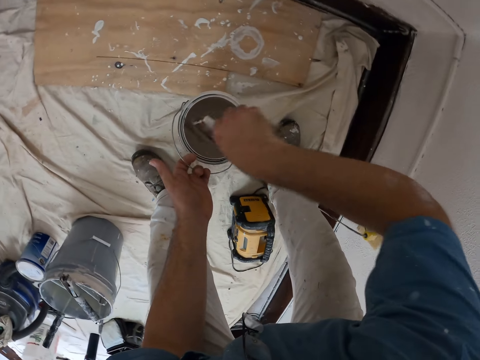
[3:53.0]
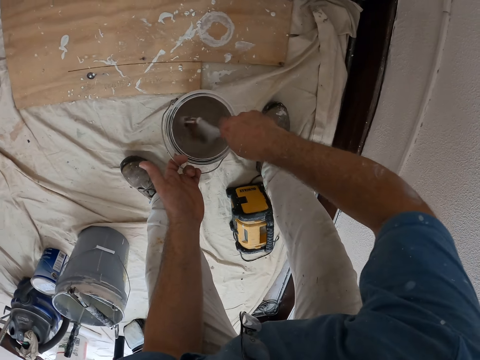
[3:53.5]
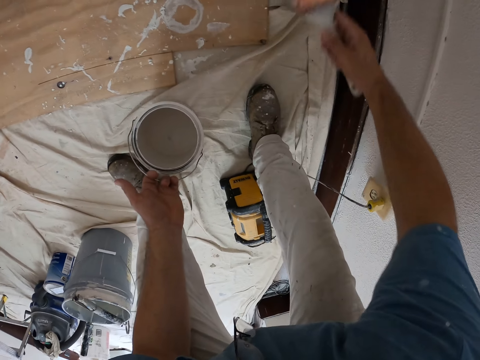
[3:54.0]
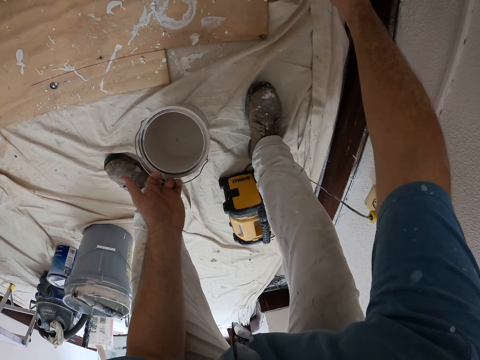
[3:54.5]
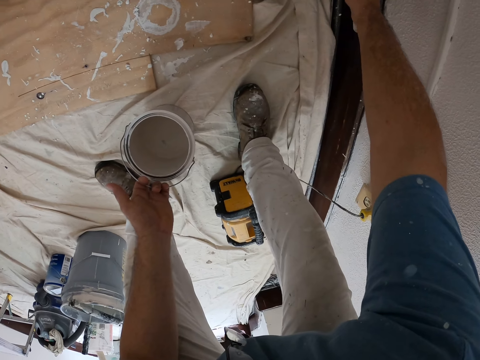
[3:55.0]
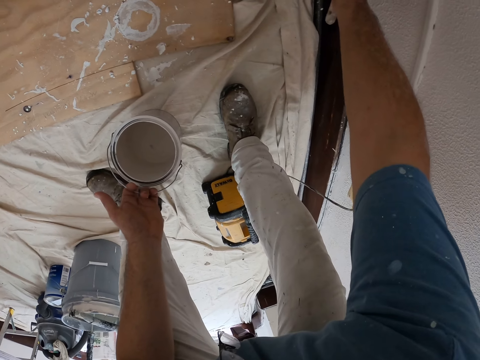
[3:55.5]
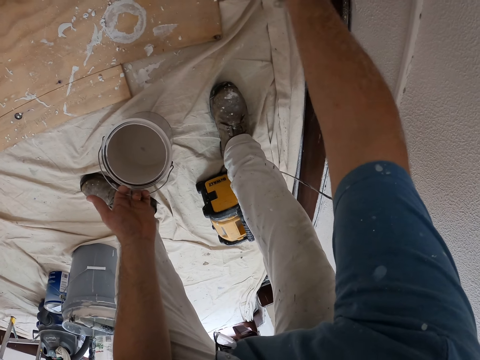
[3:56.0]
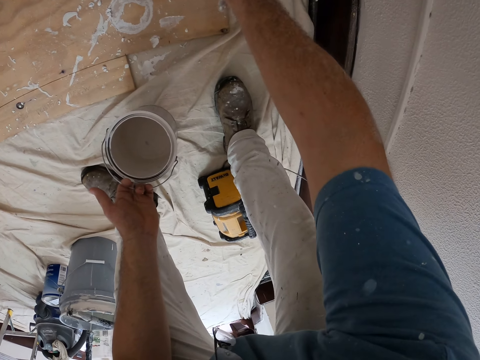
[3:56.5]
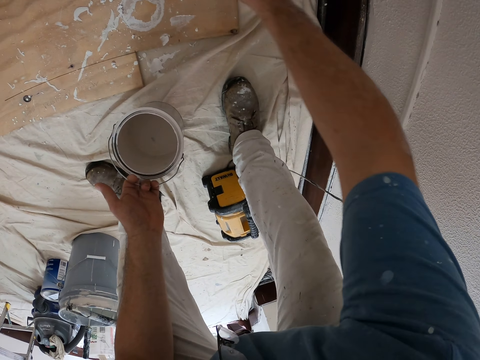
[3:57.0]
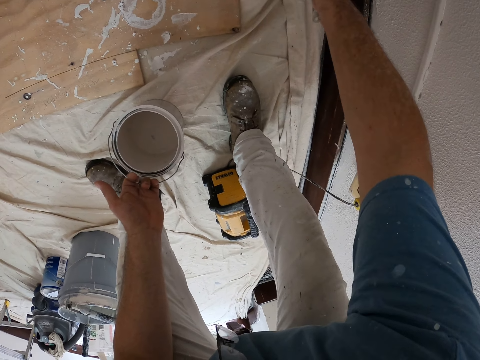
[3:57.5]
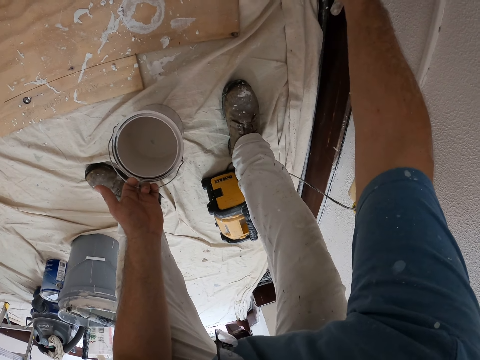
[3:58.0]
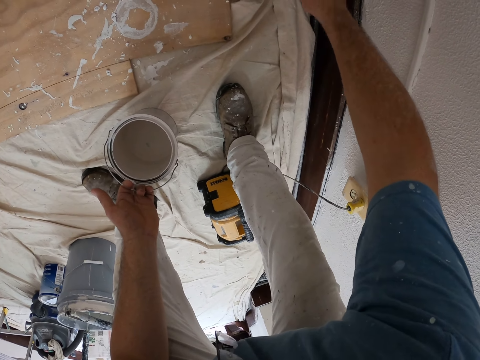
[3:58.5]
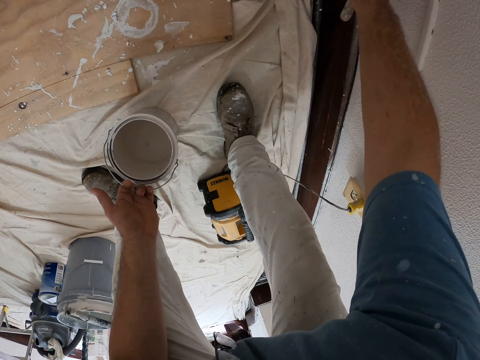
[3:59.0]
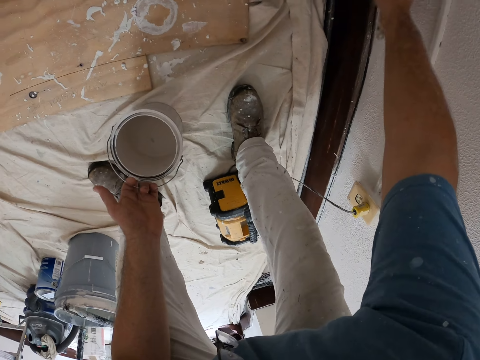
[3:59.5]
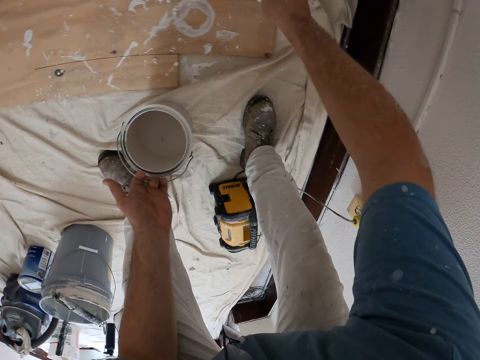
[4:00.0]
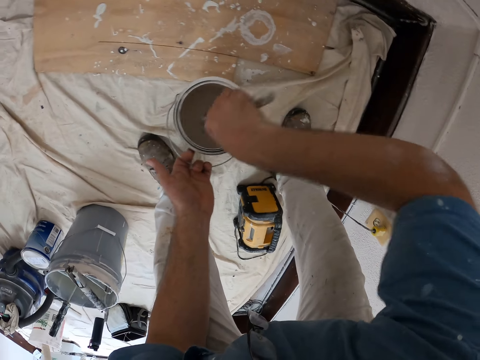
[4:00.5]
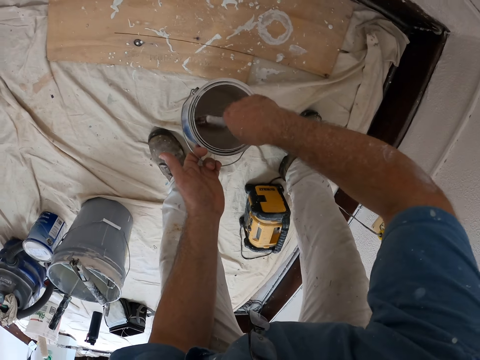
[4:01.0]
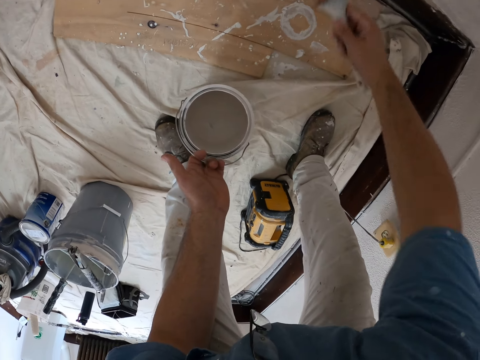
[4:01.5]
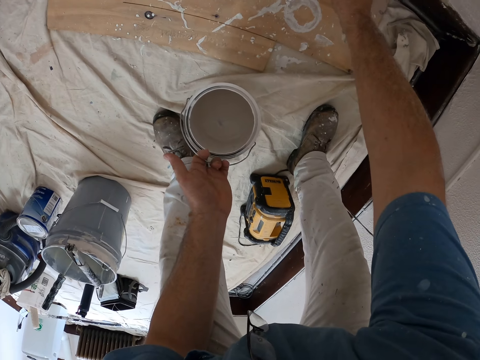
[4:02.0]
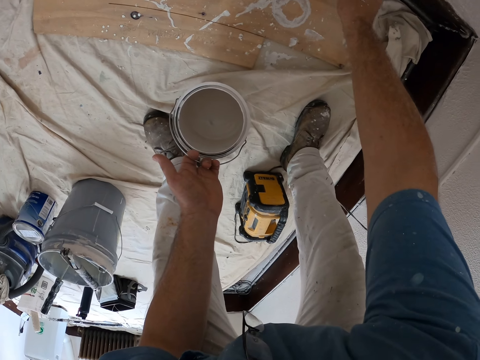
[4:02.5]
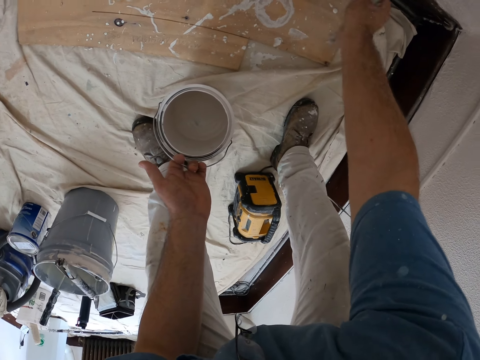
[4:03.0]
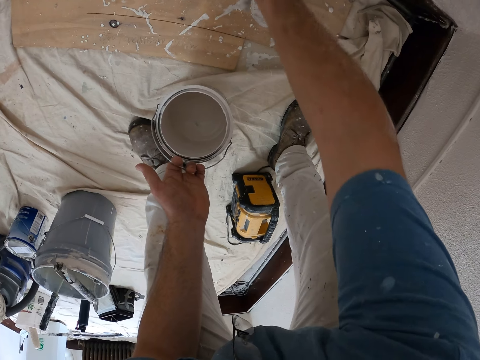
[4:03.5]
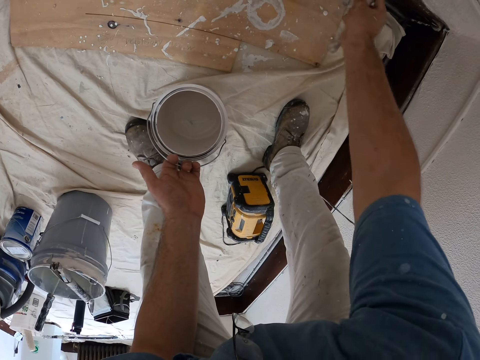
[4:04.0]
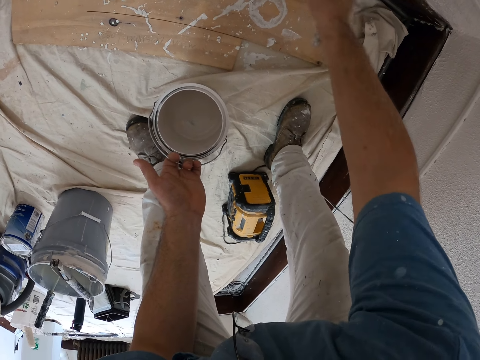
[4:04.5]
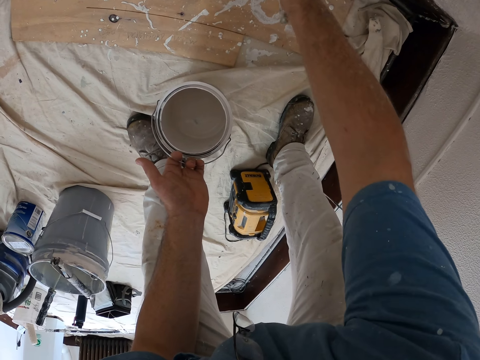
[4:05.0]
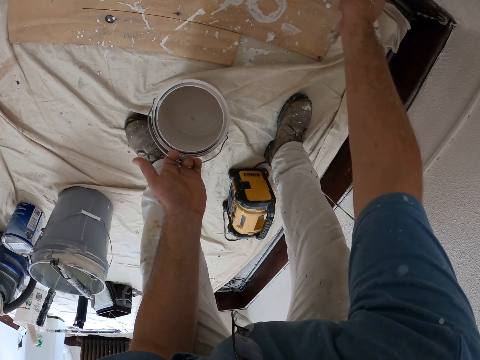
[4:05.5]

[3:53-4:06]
The camera wearer scoops paint with the paint brush from the paint can. They paint a part of the wall with the brush. They scoop paint with the paint brush from the paint can. They paint a part of the wall with the brush.

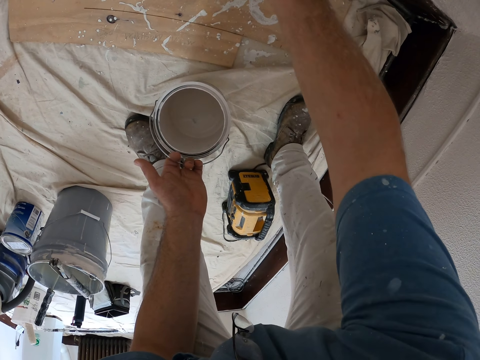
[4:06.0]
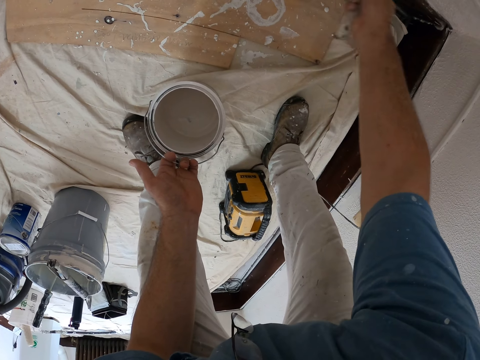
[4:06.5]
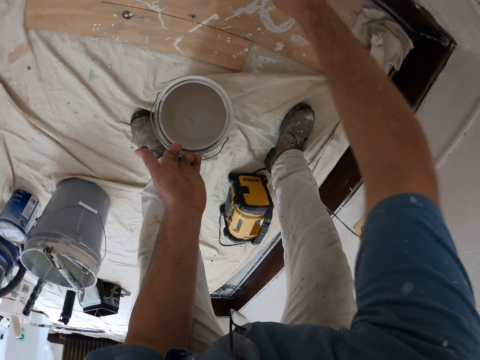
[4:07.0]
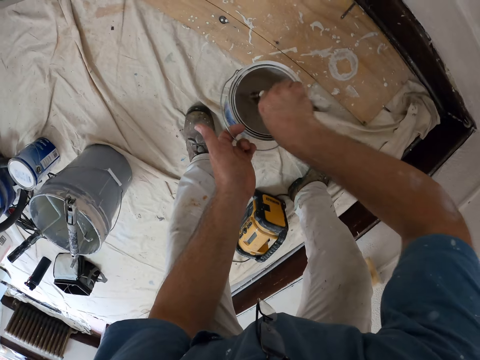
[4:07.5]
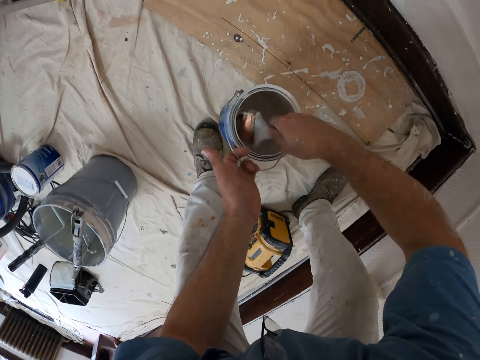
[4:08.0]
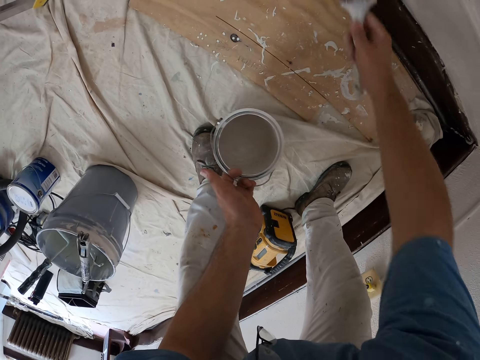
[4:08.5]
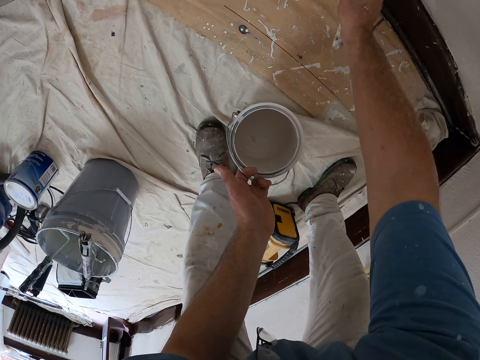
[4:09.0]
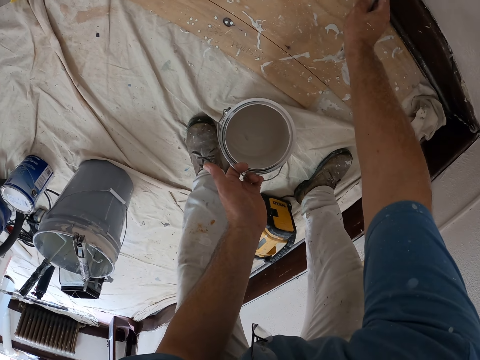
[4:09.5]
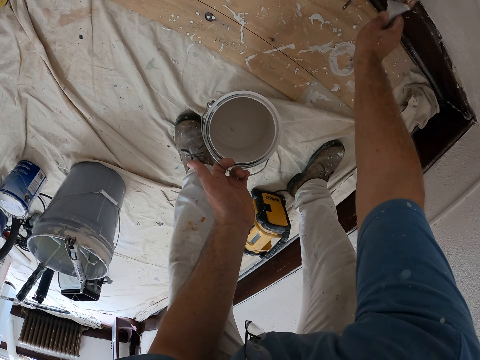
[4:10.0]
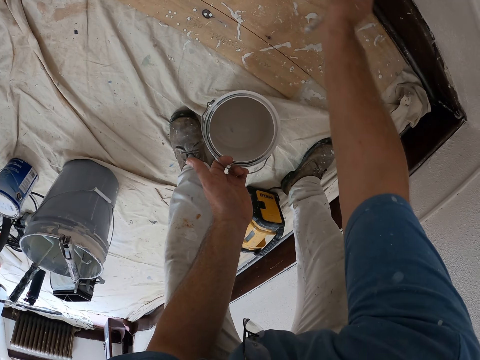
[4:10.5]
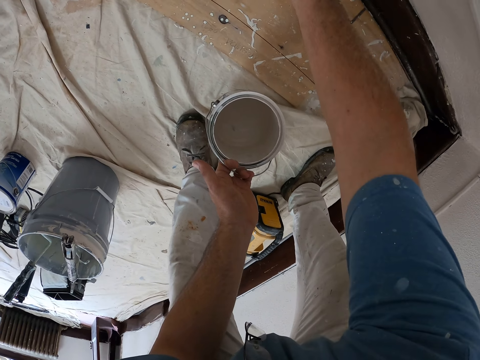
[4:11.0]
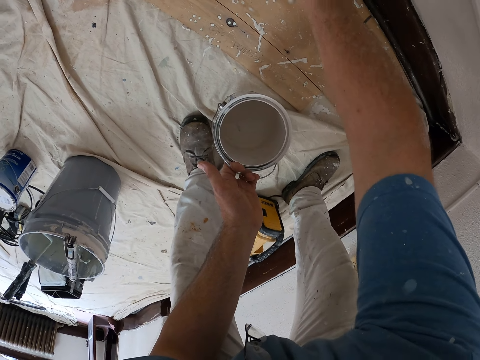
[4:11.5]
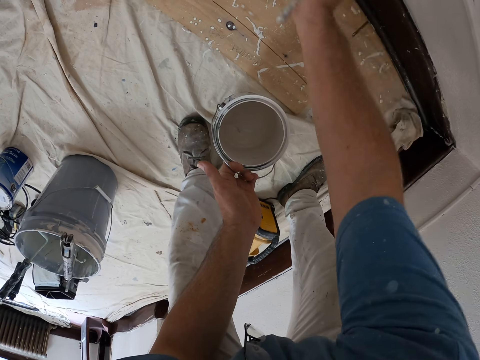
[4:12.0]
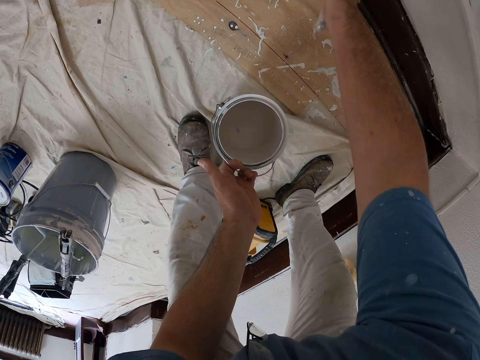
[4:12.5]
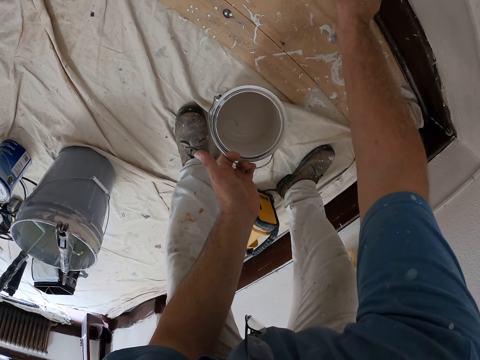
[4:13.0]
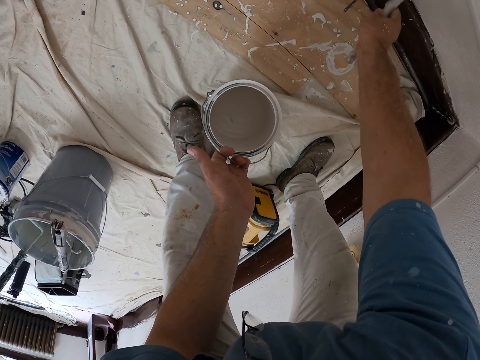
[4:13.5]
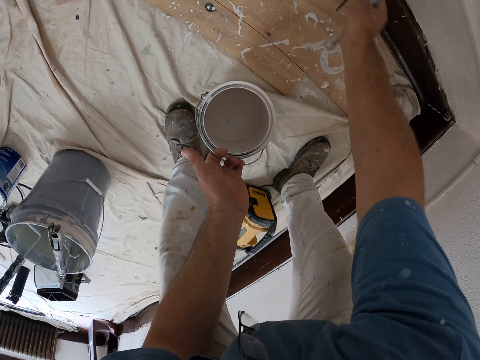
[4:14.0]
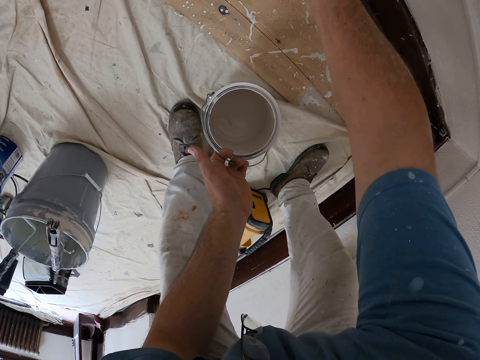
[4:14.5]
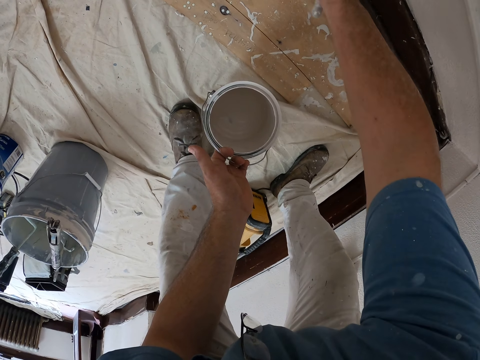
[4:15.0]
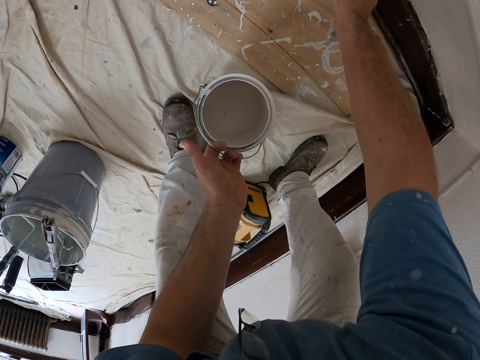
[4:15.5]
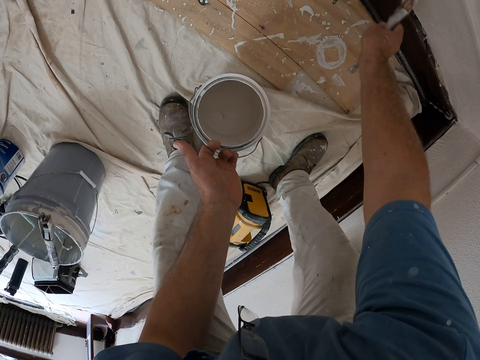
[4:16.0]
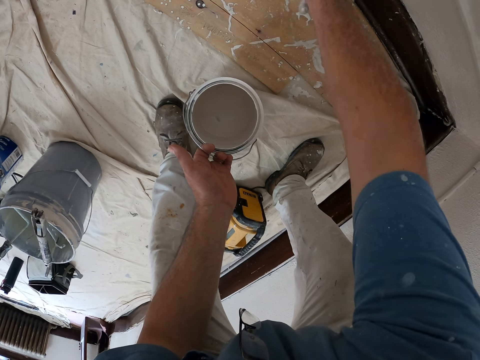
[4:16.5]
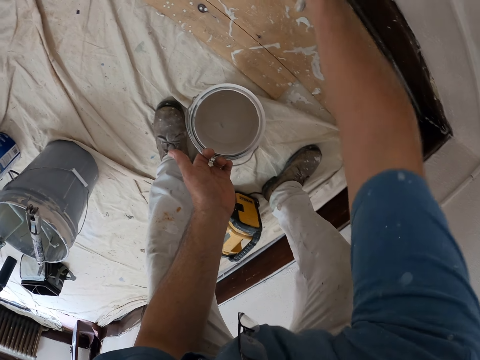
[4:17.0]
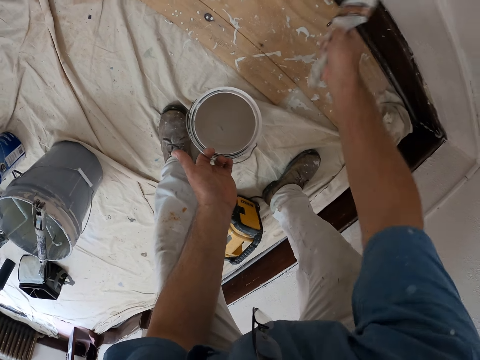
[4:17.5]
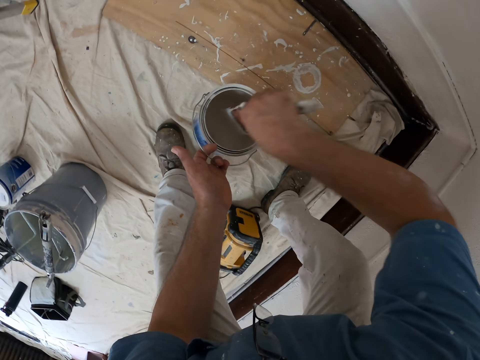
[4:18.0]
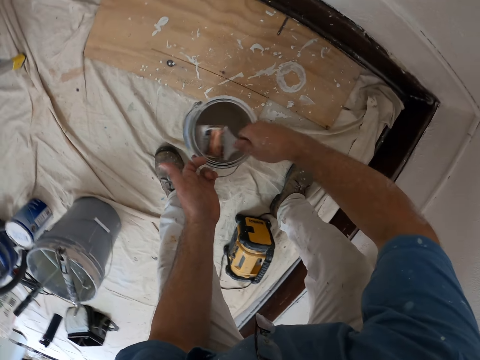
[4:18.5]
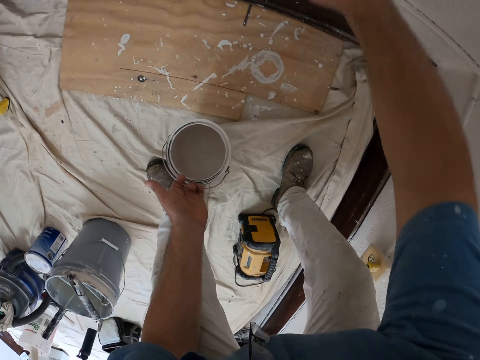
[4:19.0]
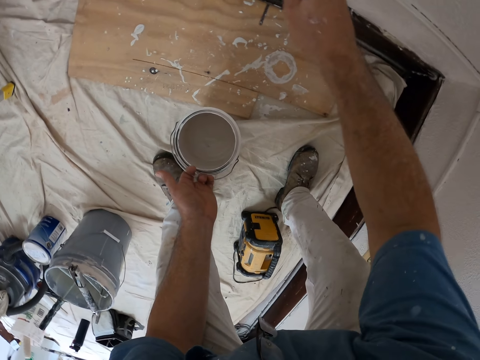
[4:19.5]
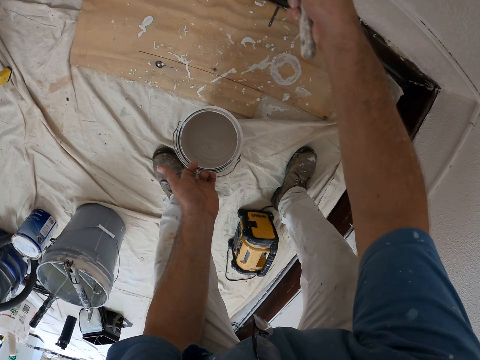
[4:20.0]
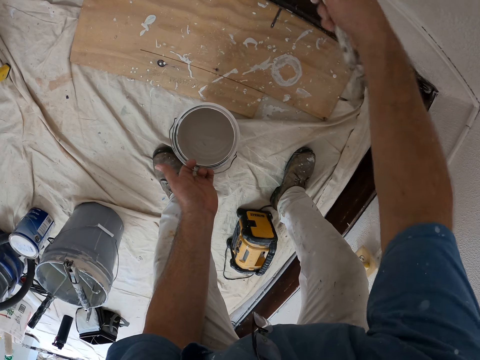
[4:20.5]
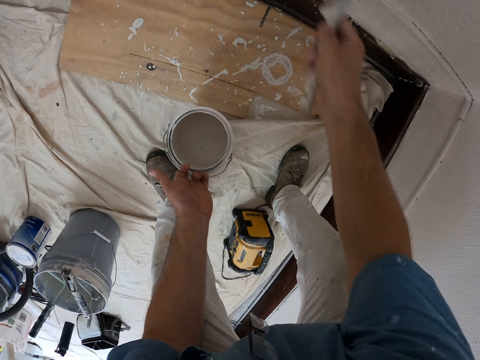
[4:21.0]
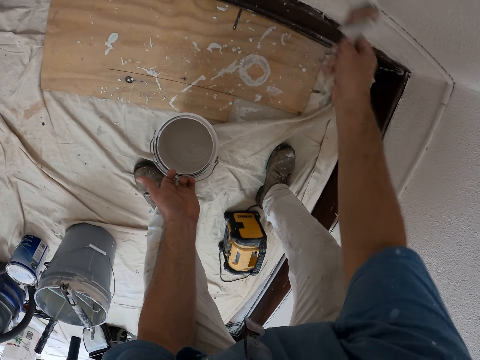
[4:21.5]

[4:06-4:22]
The camera wearer scoops paint with the paint brush from the paint can. They paint a part of the wall with the brush. They scoop paint with the paint brush from the paint can. They paint a part of the wall with the brush.
